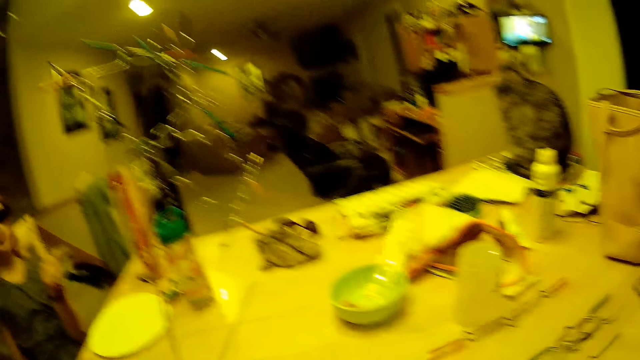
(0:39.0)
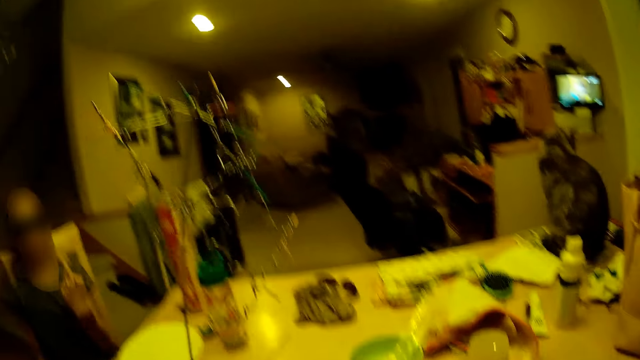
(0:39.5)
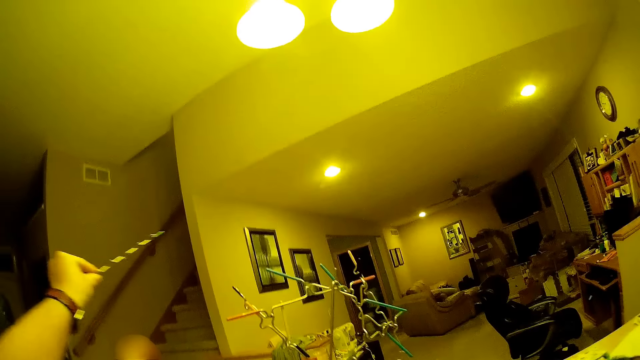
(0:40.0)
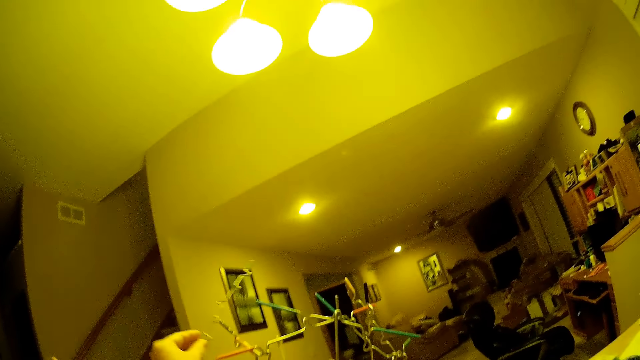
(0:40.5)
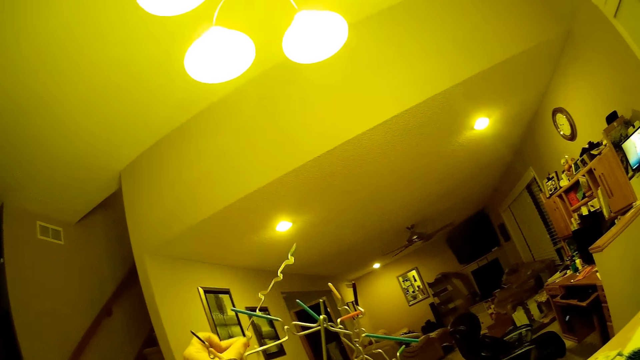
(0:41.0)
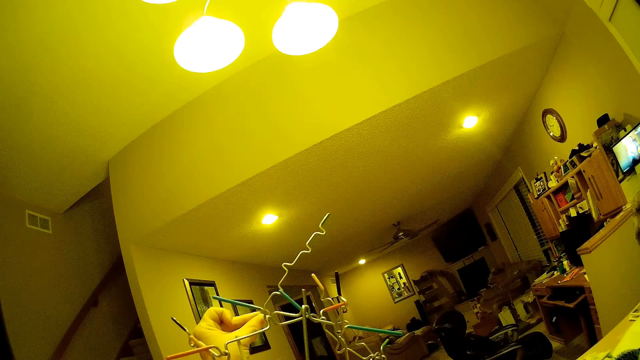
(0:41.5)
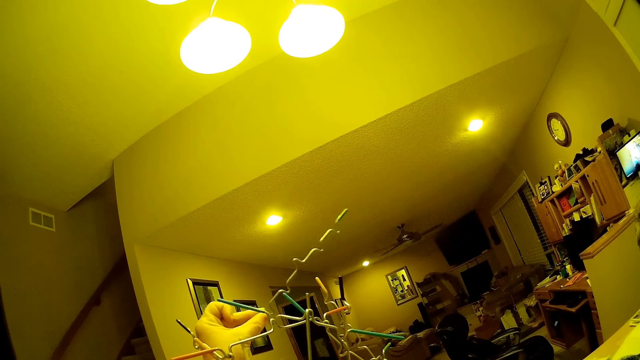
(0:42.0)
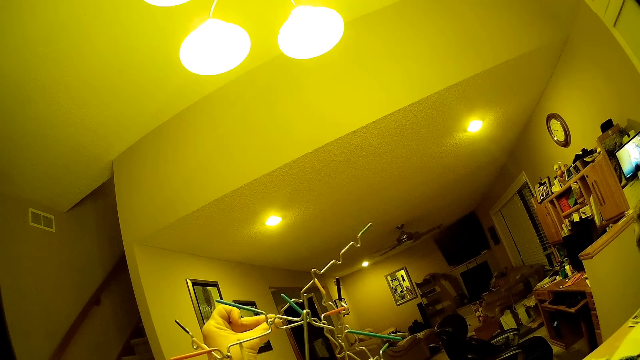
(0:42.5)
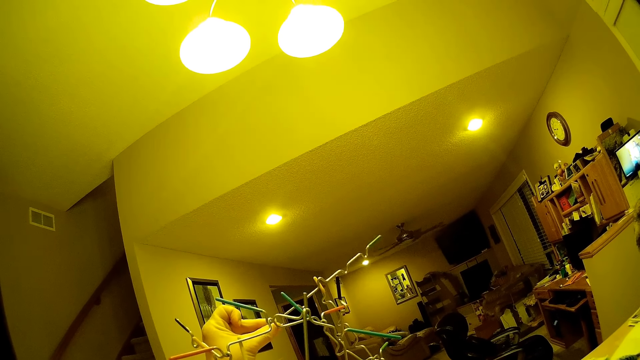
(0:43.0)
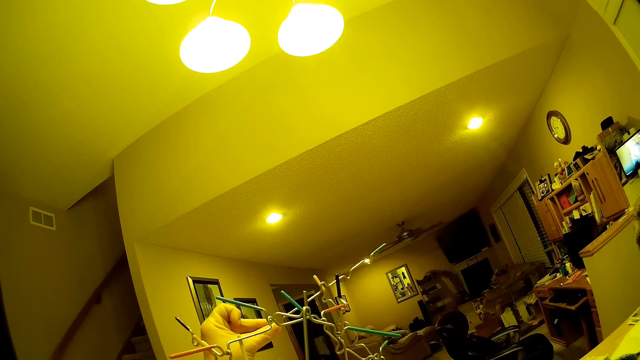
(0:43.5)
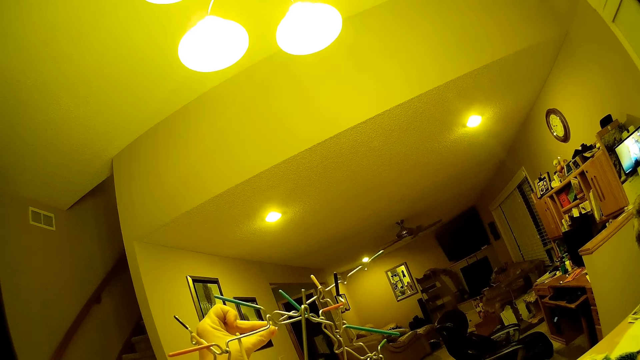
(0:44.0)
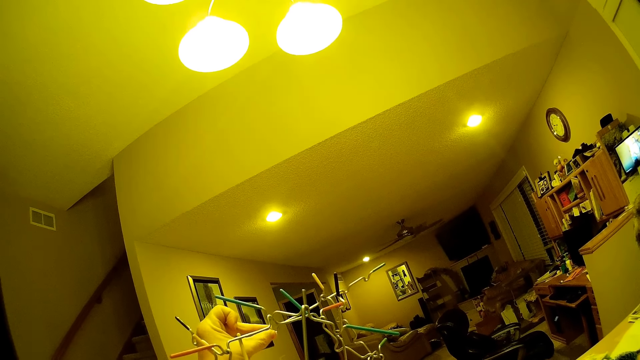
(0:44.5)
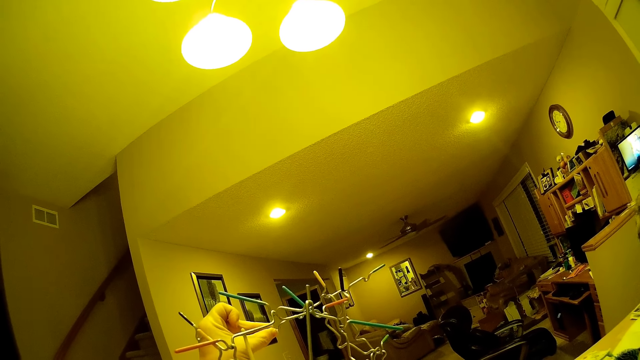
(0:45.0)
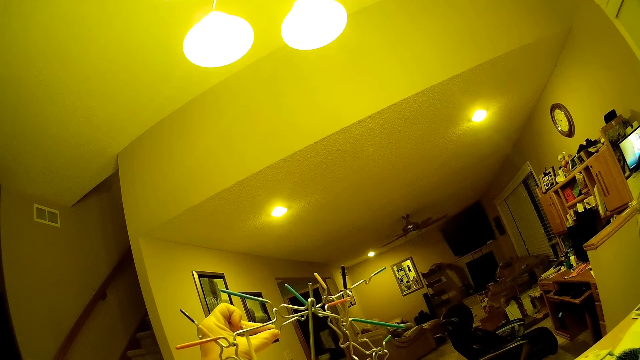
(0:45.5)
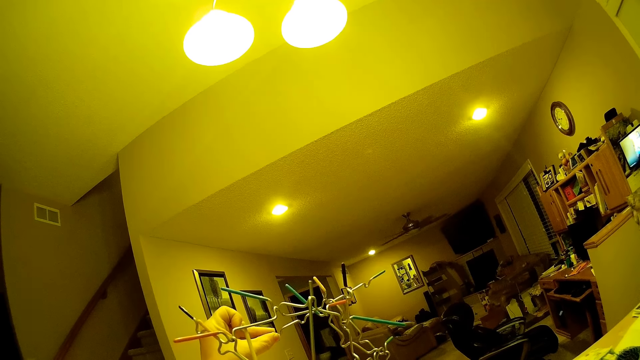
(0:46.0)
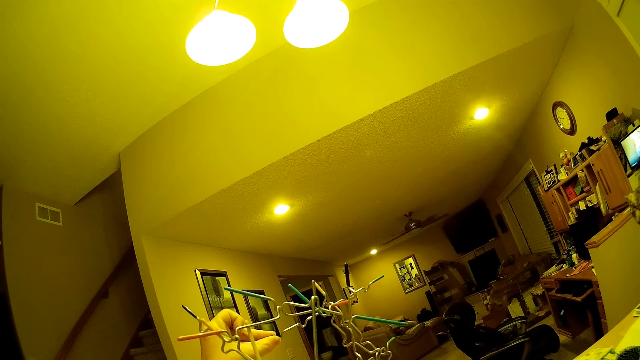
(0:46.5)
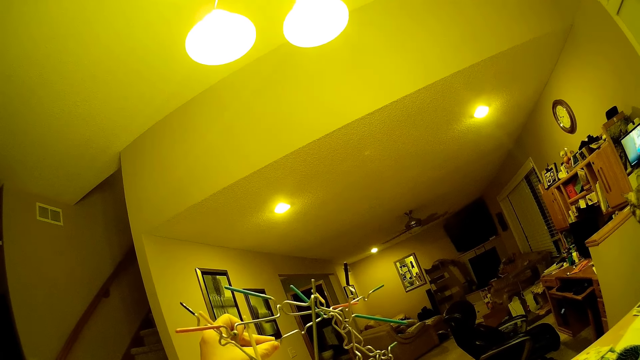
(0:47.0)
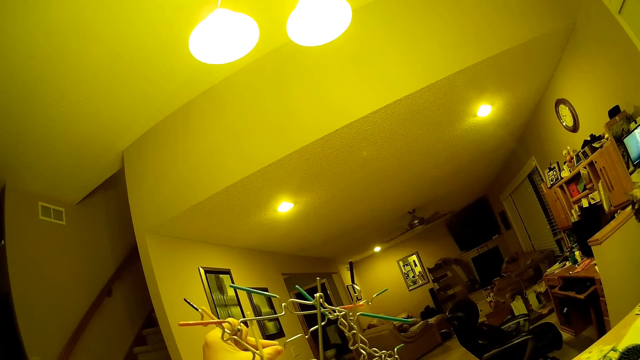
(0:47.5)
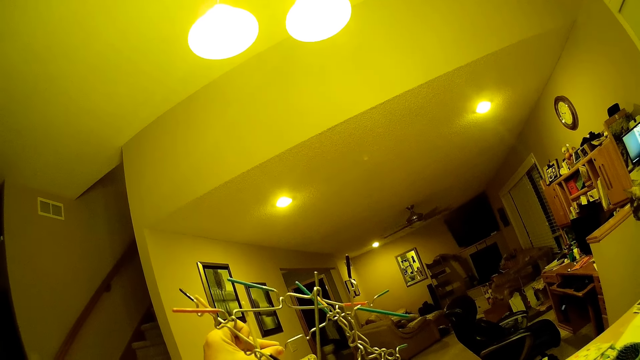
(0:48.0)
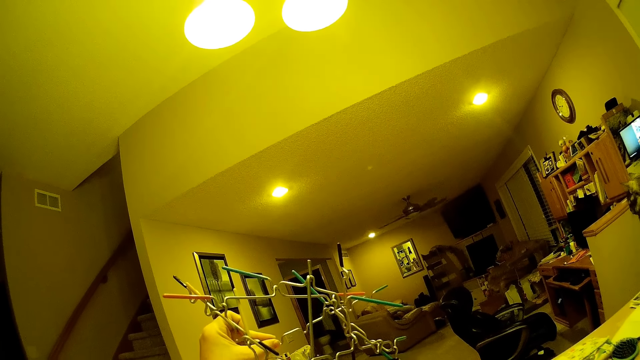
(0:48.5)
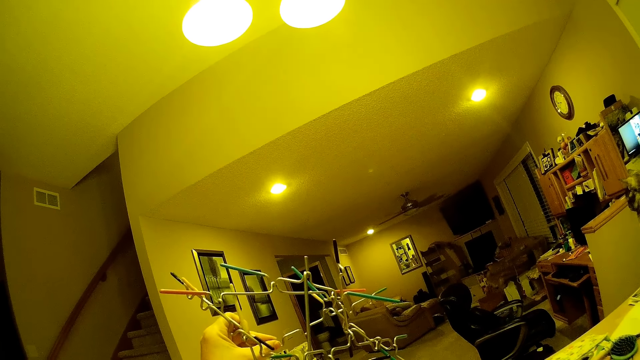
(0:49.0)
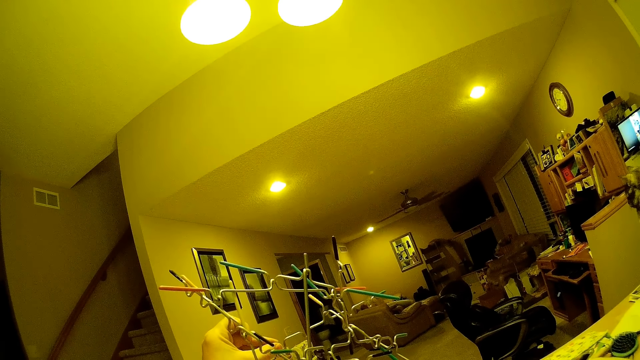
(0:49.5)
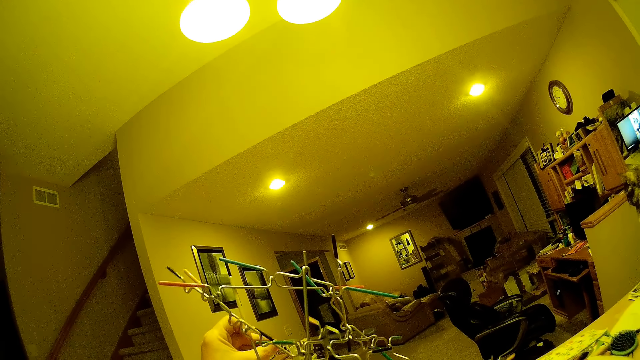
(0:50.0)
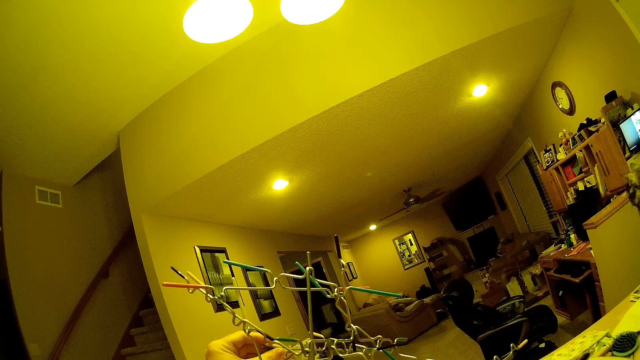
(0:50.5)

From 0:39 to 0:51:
The camera wearer moves metal in the room. They put the stick on the stick stack board game.

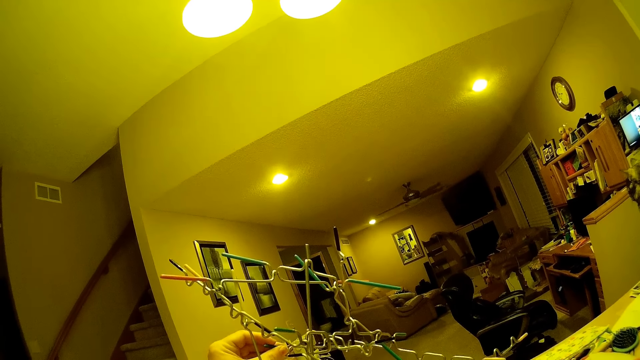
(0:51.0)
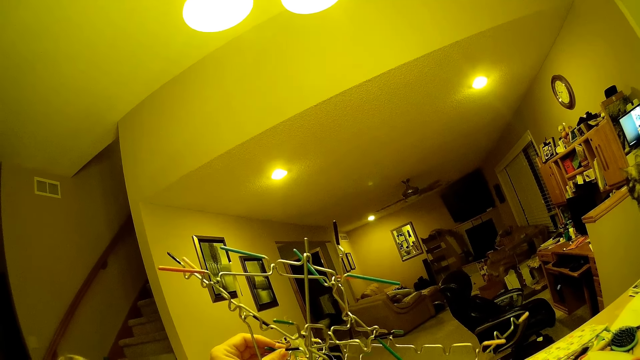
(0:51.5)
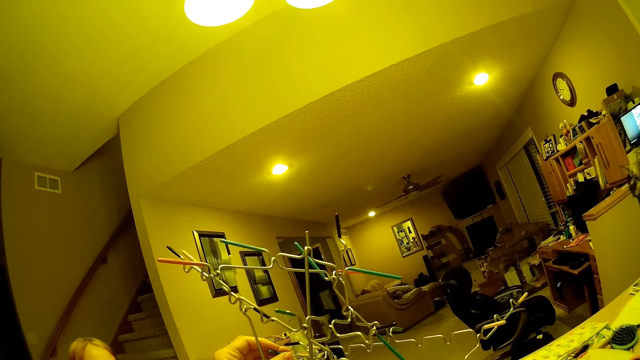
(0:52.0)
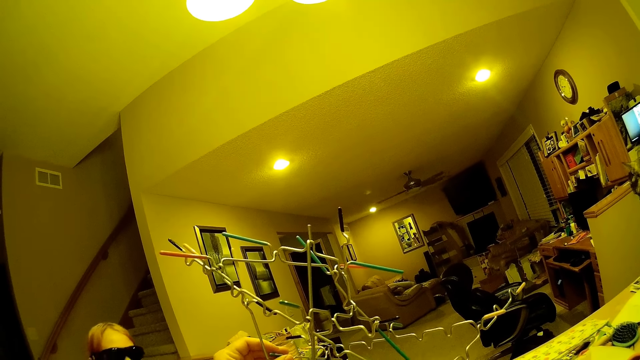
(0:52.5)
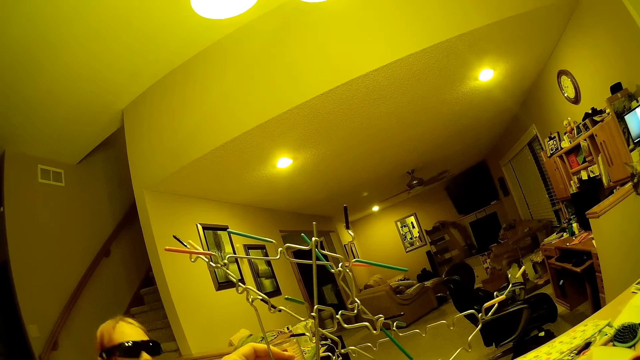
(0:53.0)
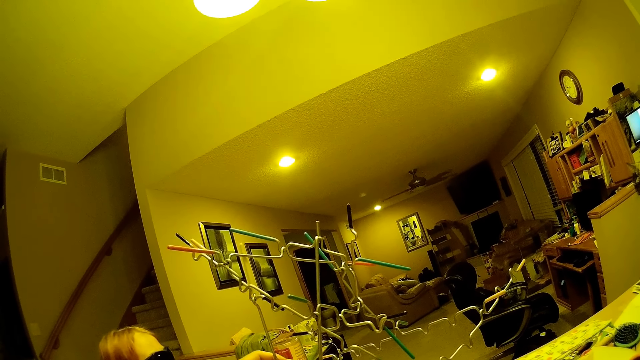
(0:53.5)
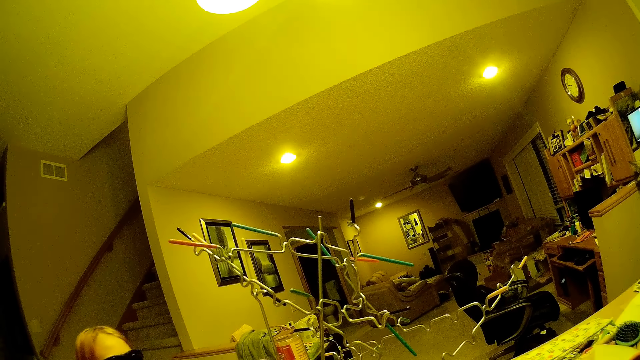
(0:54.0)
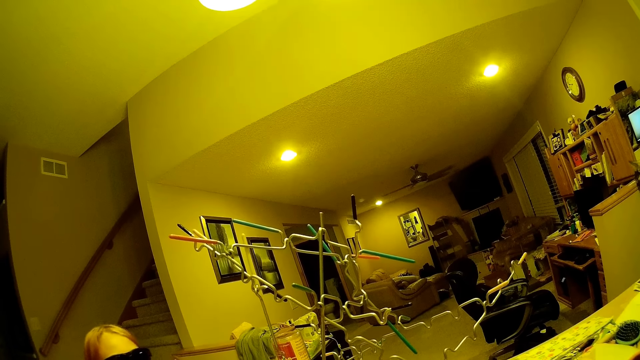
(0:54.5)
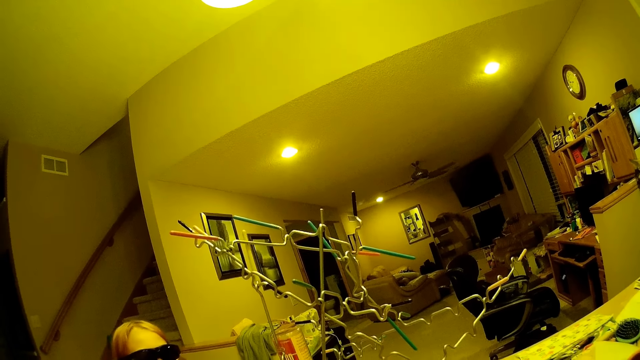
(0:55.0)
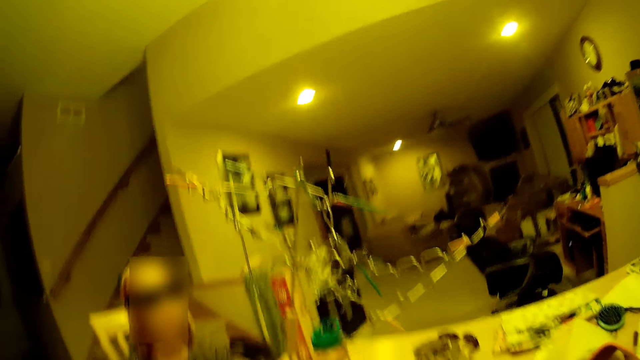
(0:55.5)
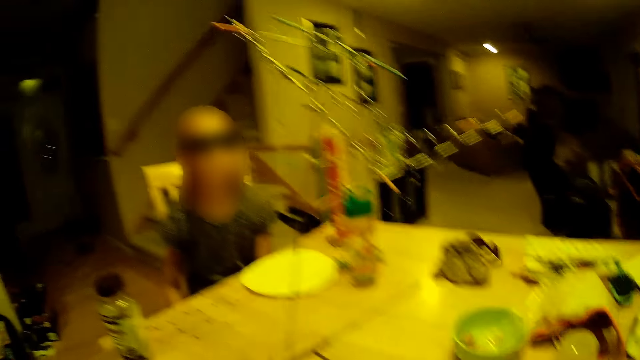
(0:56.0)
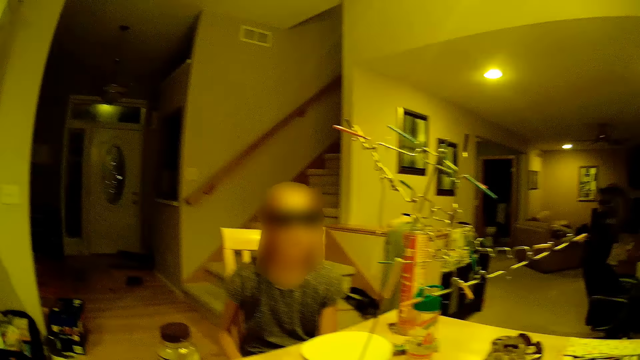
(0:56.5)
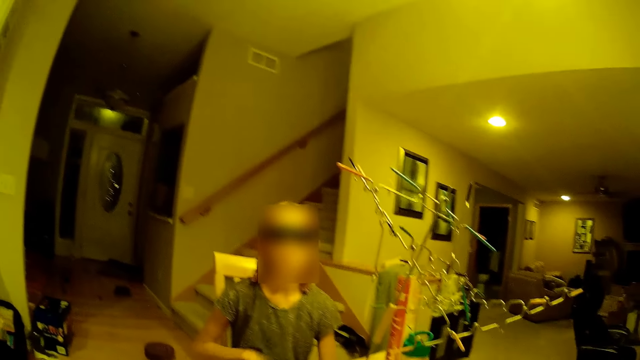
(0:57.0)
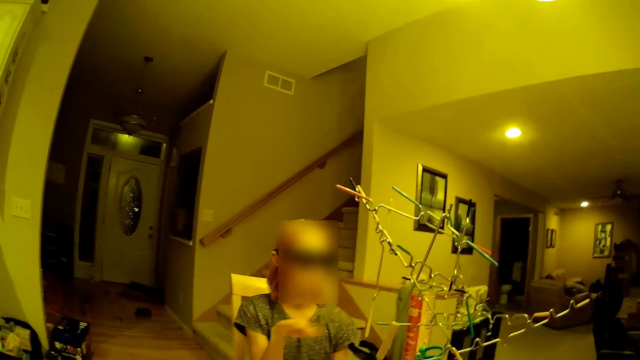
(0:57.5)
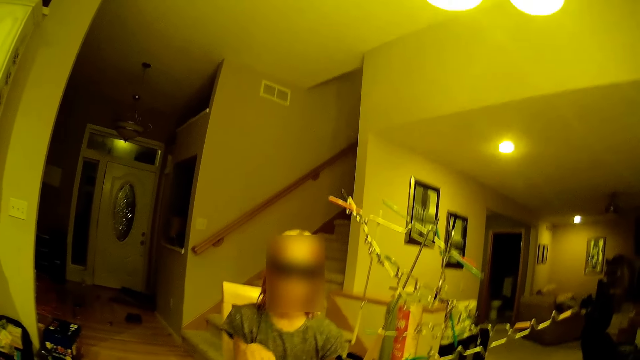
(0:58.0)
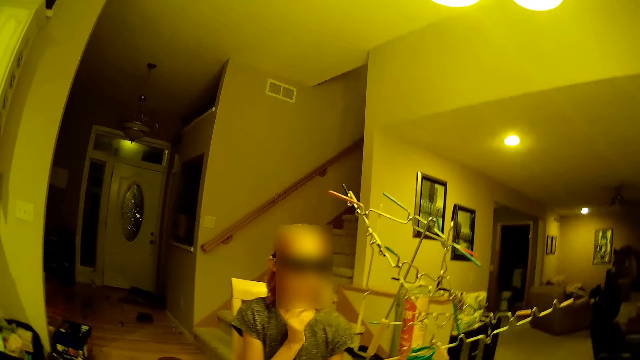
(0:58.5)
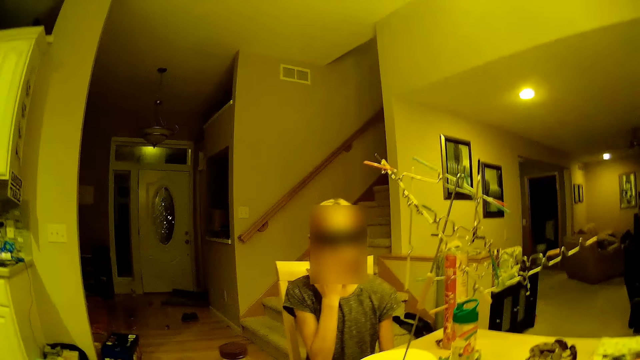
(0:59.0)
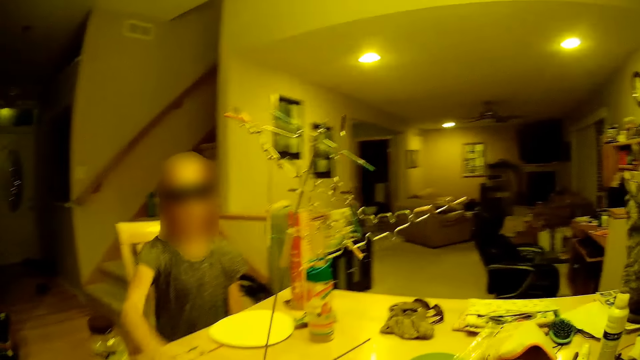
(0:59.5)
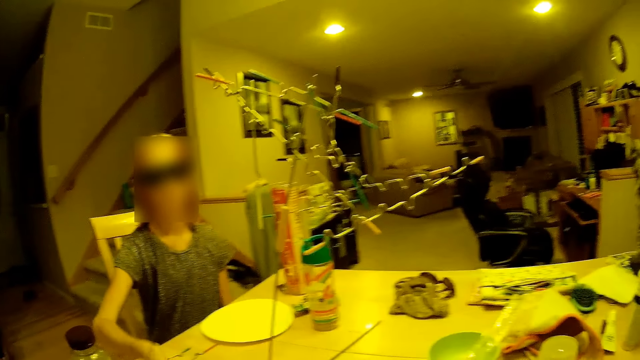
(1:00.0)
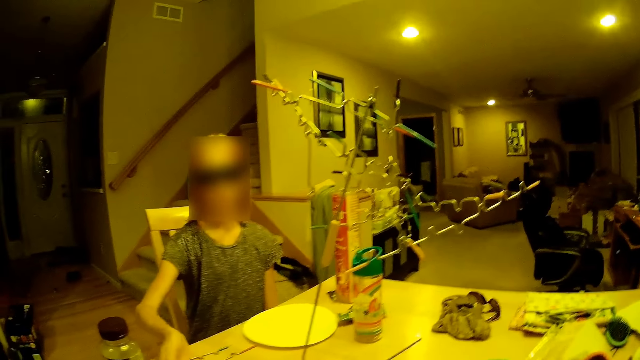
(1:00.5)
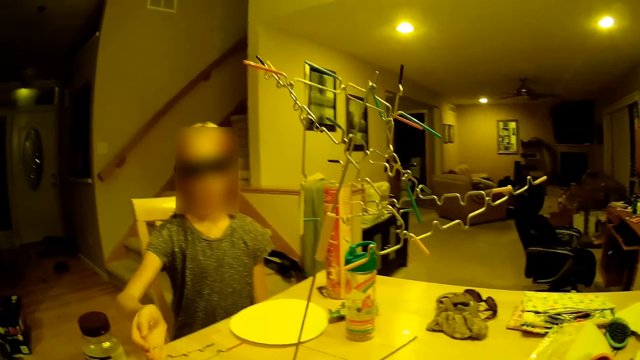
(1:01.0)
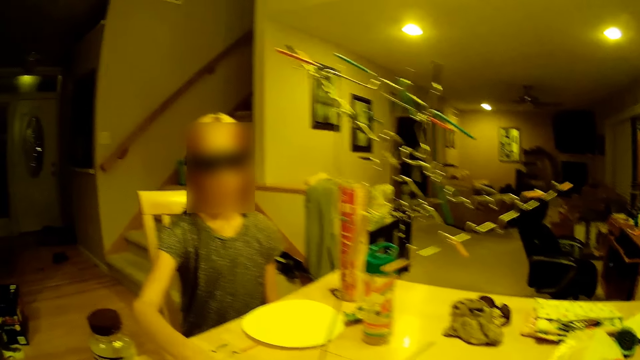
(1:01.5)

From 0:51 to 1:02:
The camera wearer stares in the room.
